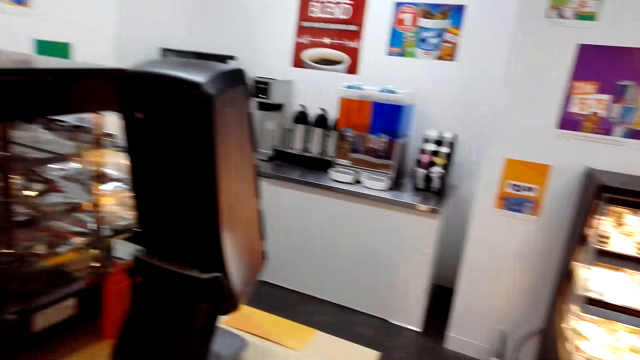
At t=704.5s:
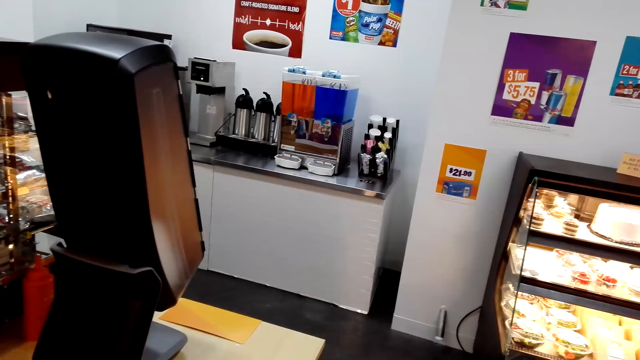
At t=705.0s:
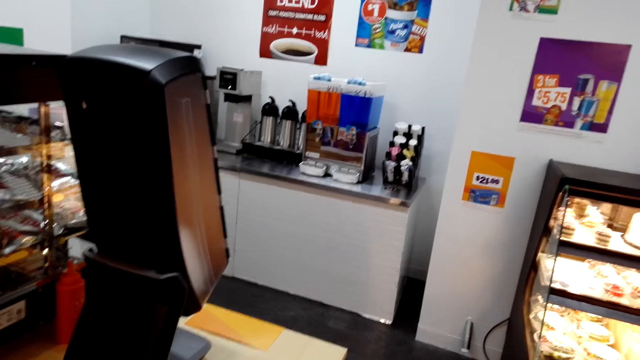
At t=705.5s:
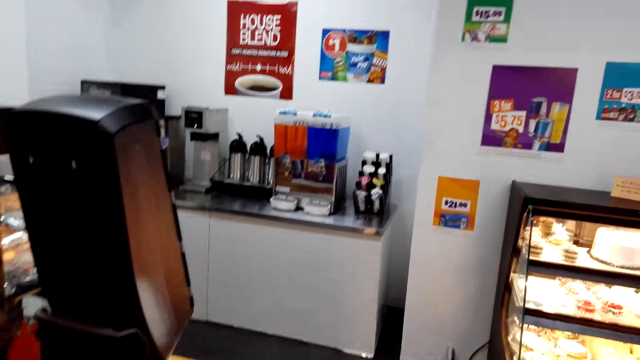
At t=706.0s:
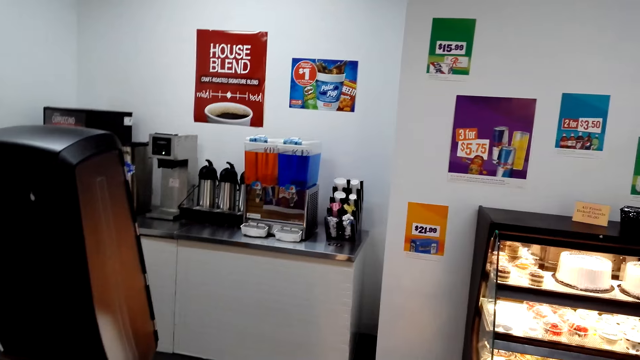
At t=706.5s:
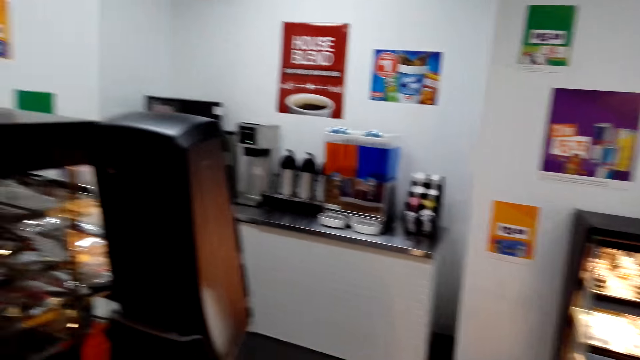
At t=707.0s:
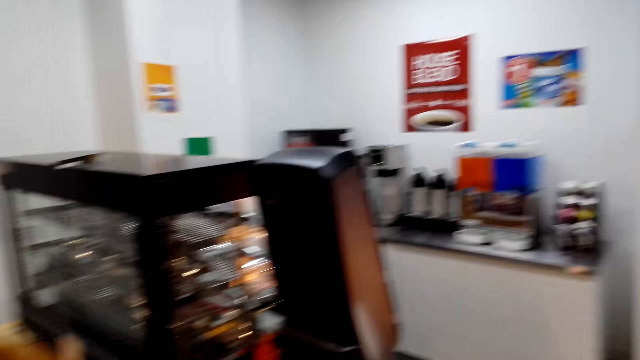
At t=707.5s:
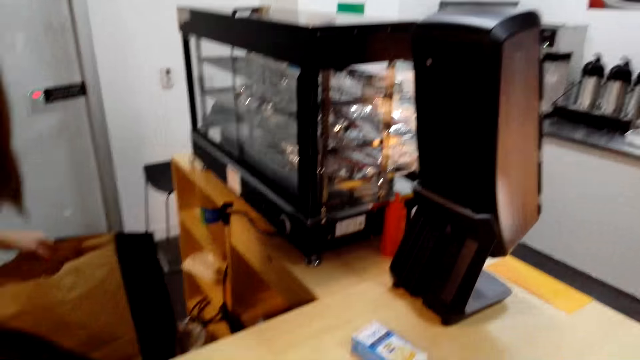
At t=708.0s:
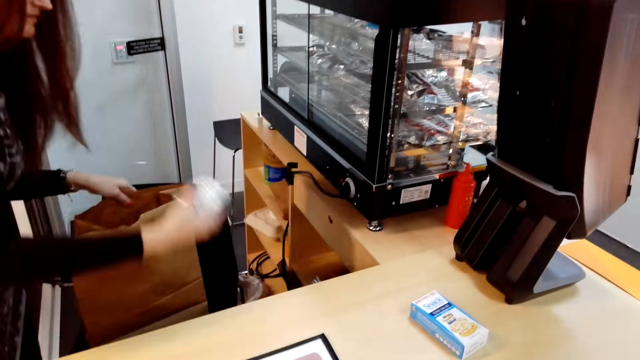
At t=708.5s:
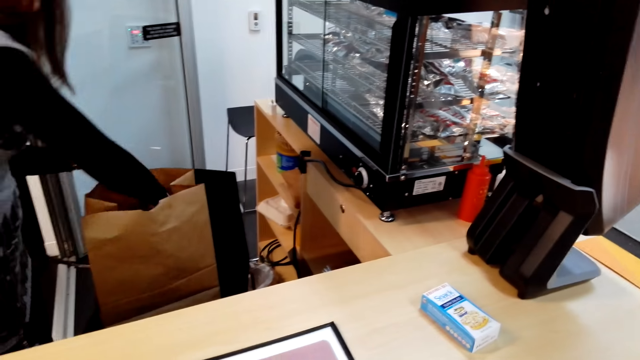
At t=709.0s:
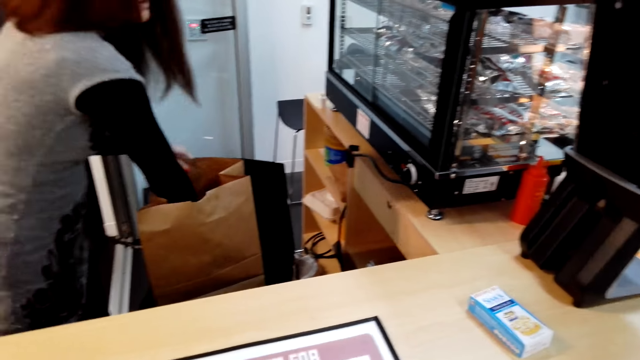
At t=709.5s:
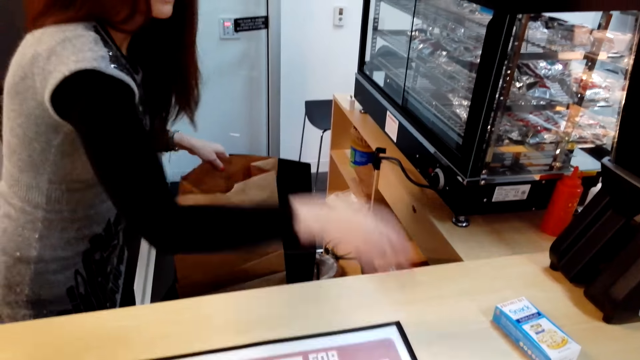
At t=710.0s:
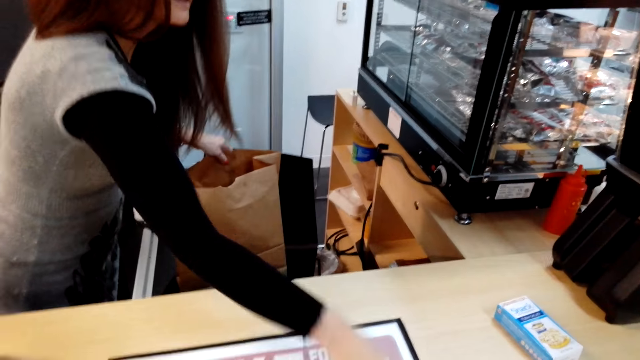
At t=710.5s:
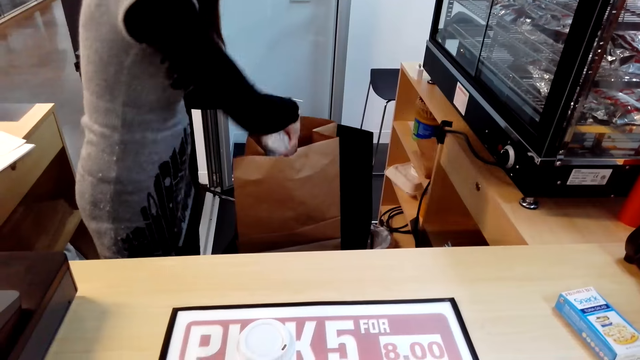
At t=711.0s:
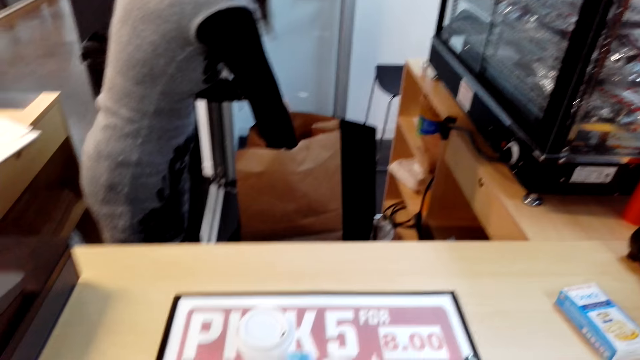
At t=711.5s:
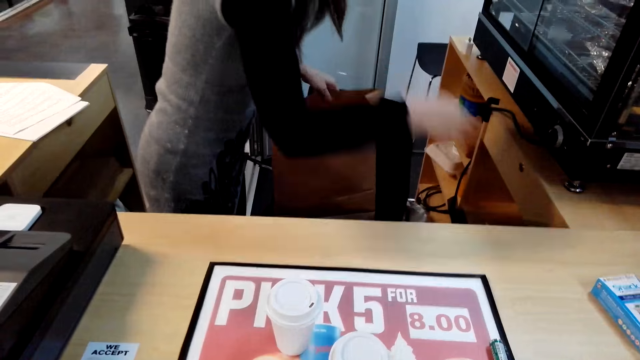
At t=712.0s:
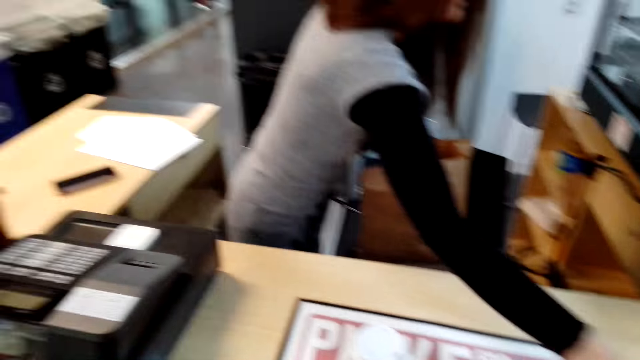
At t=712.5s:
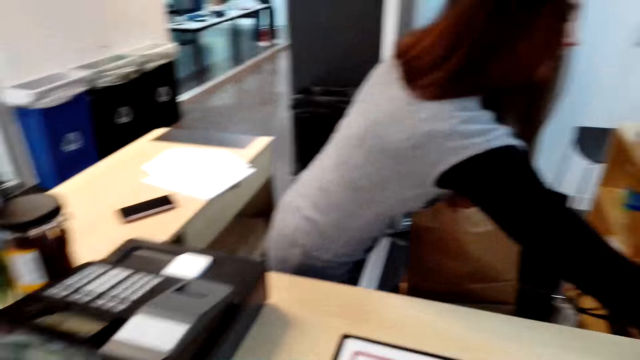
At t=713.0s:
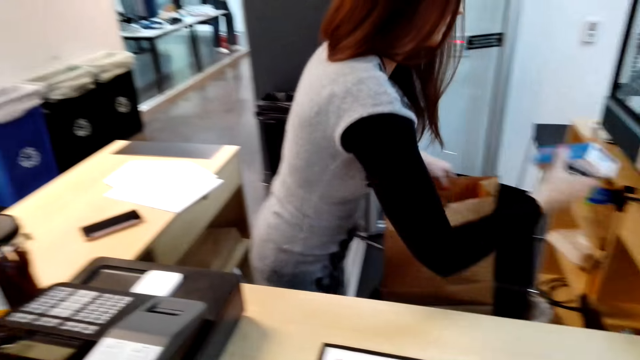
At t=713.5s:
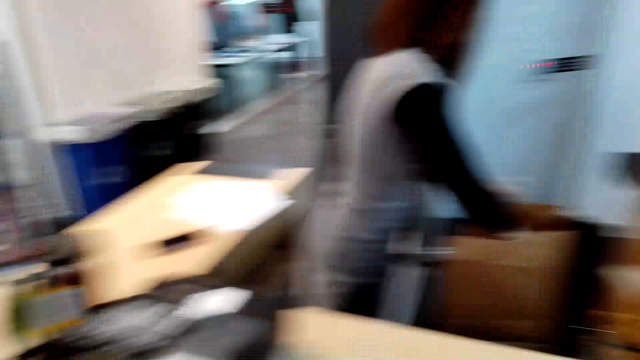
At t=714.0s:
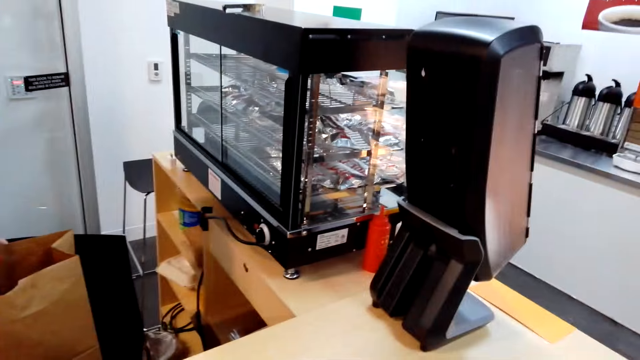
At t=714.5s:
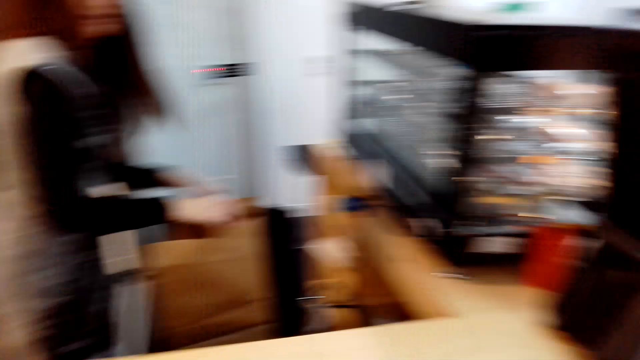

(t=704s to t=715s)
The lady puts items in the package bag.

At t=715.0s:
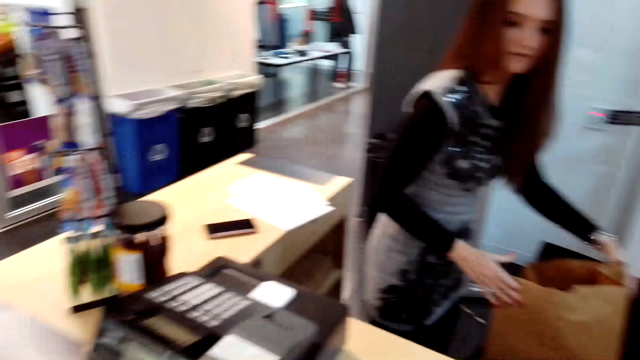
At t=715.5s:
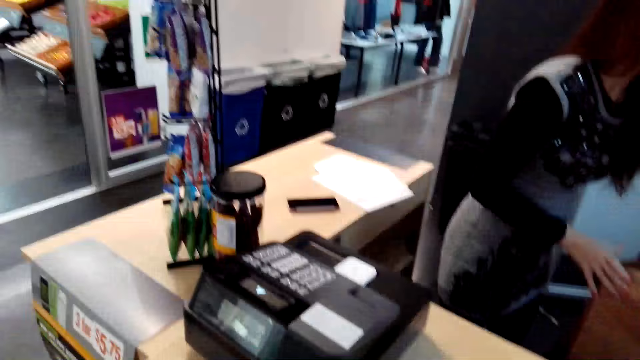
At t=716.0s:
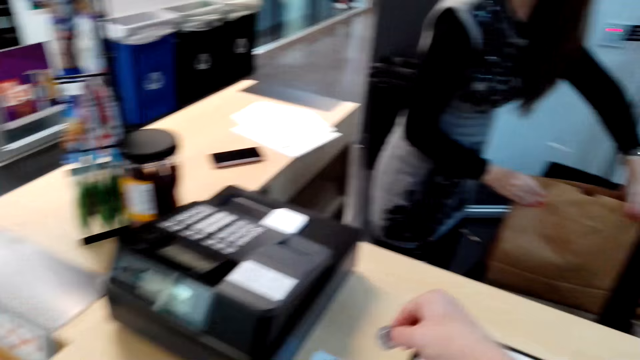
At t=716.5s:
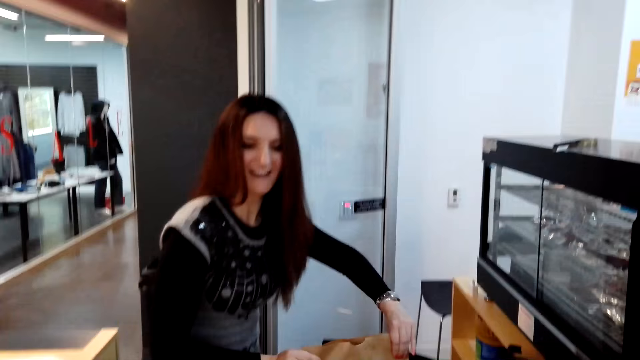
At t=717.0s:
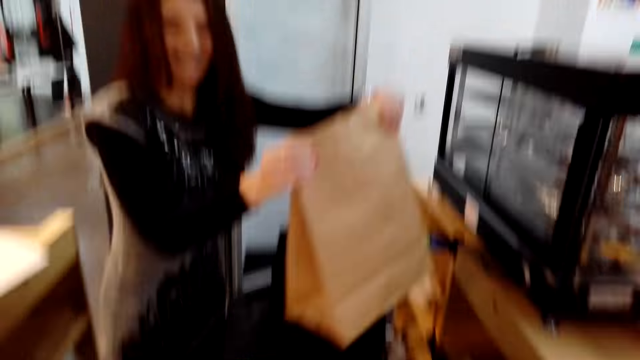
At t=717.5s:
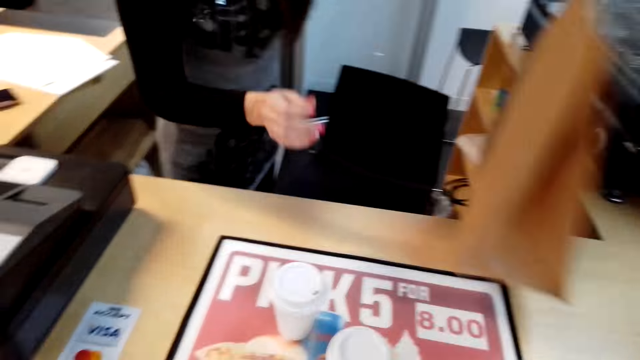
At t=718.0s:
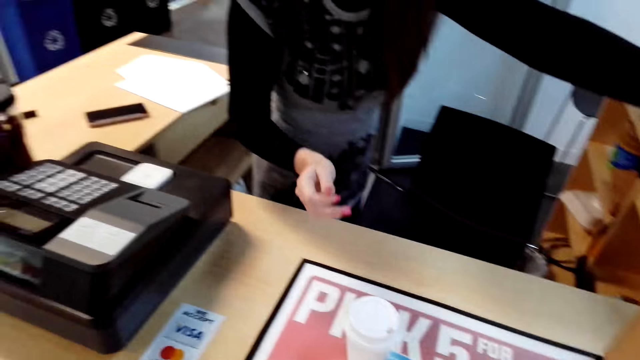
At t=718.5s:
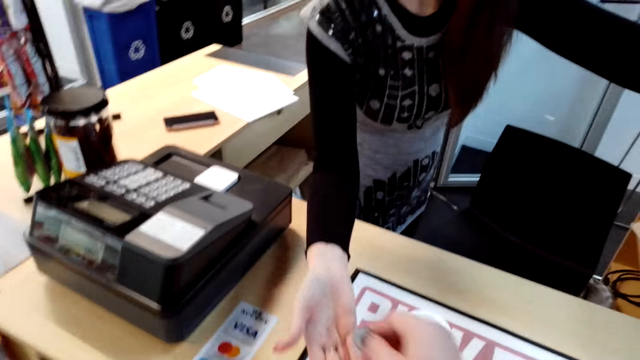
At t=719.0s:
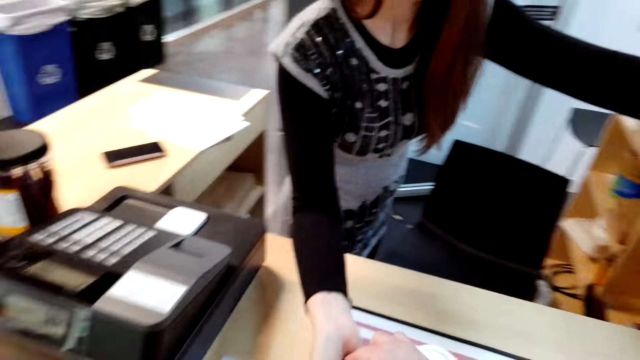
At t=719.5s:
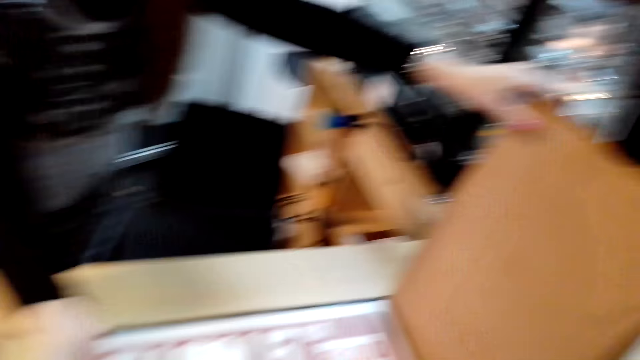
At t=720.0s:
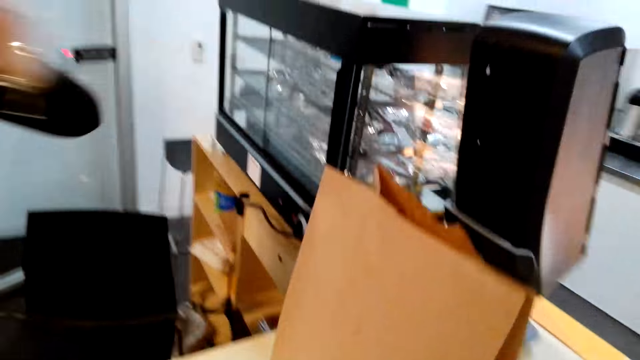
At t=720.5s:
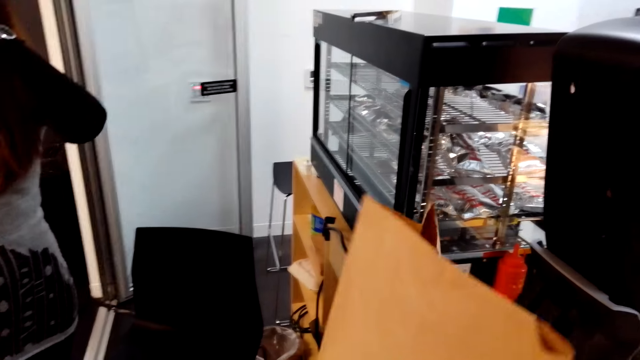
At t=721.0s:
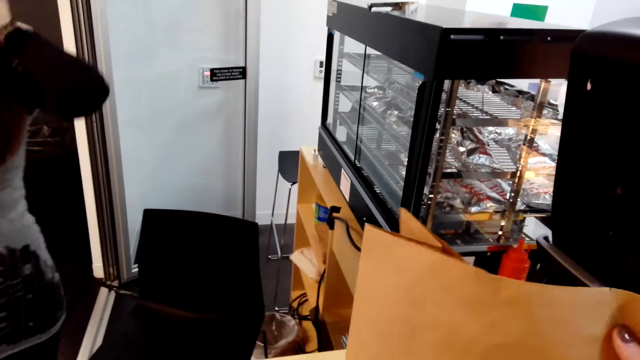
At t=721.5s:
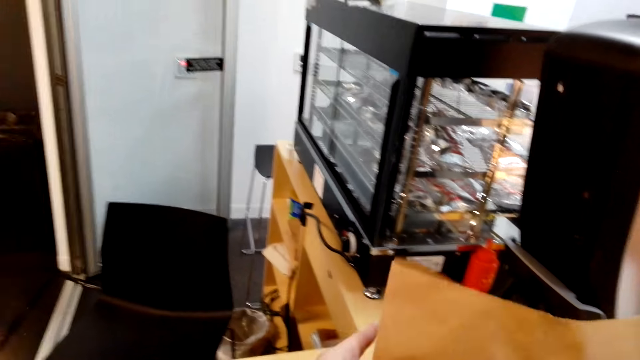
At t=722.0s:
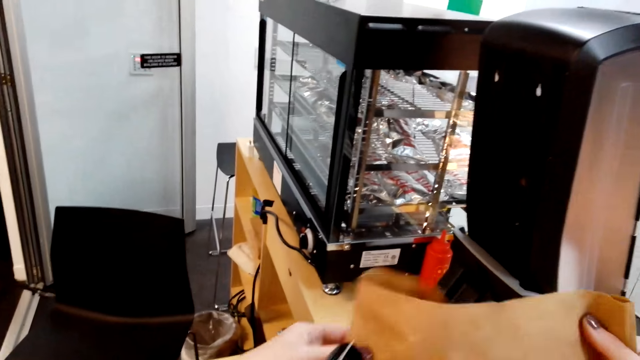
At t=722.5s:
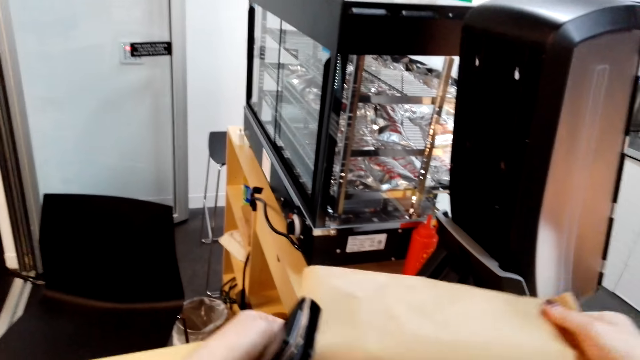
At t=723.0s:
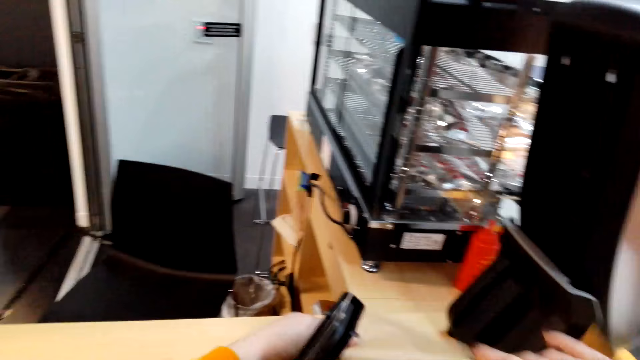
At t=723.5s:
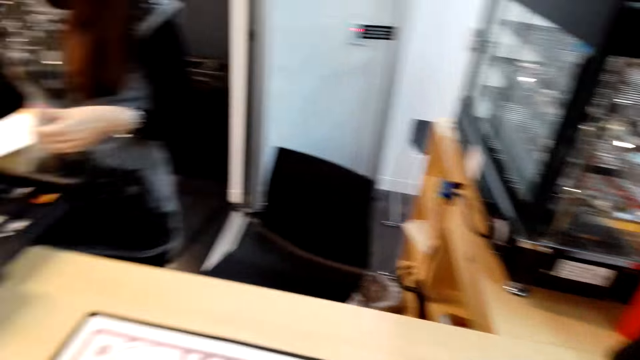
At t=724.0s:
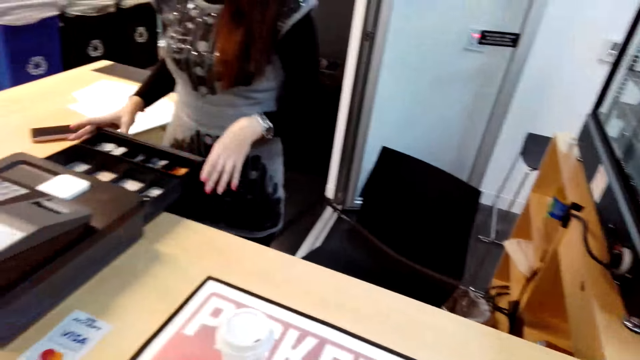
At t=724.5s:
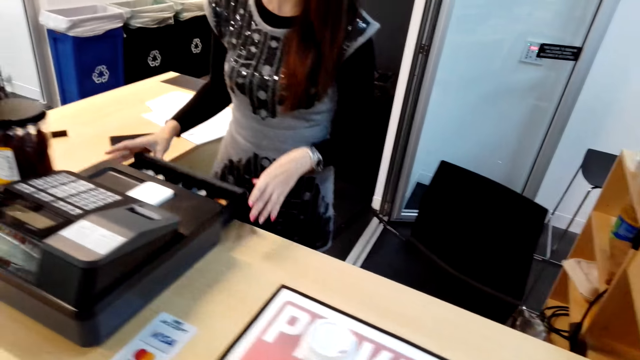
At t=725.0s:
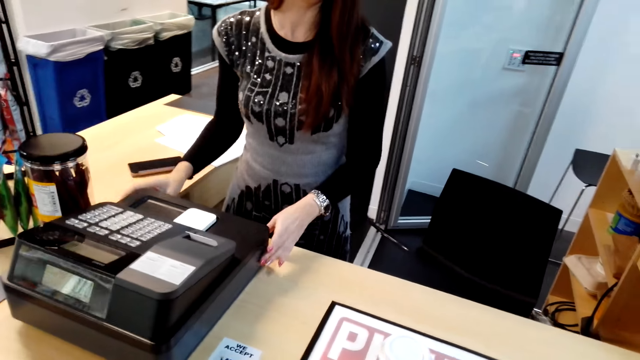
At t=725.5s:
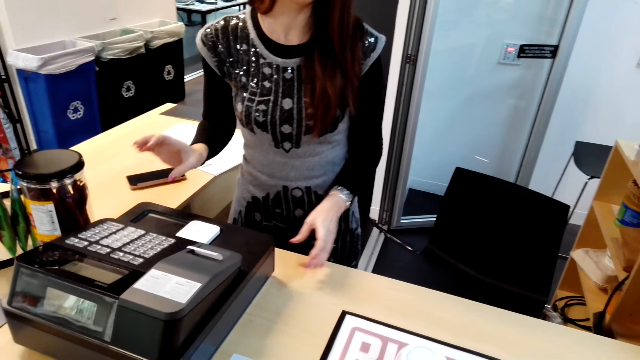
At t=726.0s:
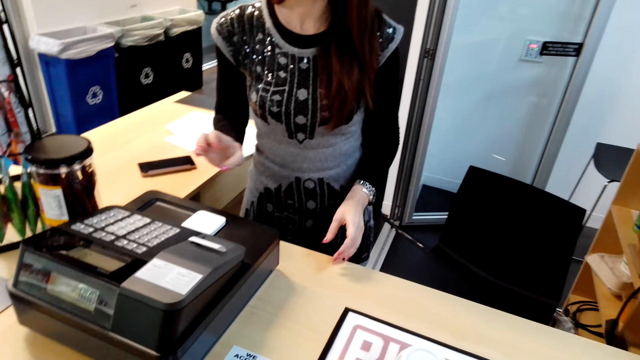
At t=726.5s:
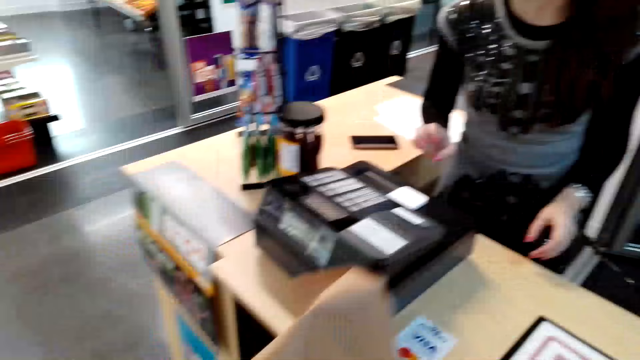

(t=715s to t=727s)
The lady hands the package to the camera wearer. The camera wearer places money on the lady's hand. They pick the packaging bag, fold the package bag and close the cash register drawer. The lady closes the drawer.
